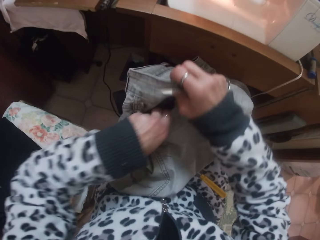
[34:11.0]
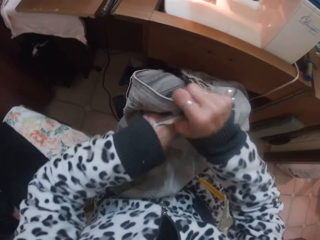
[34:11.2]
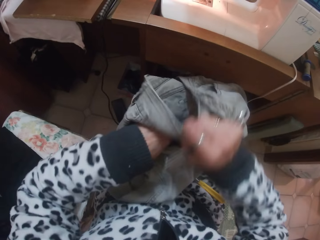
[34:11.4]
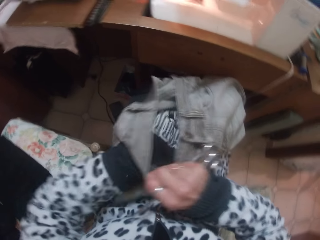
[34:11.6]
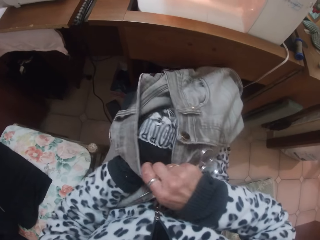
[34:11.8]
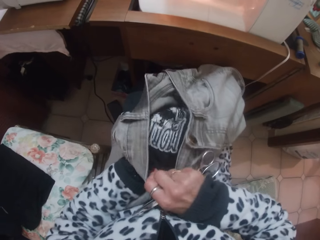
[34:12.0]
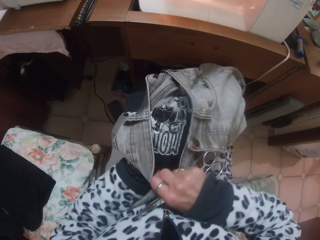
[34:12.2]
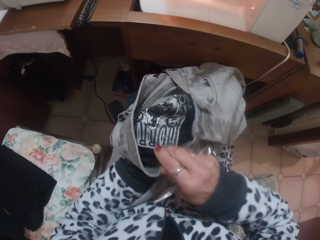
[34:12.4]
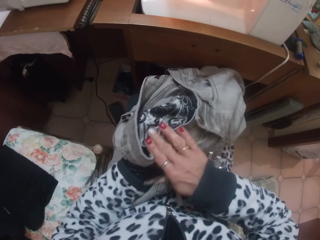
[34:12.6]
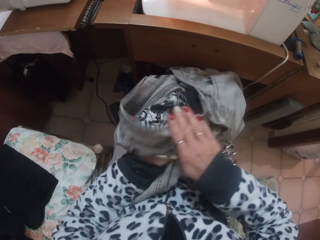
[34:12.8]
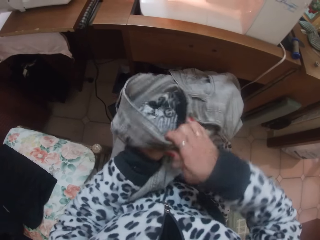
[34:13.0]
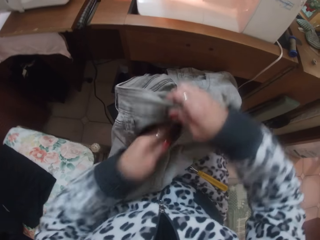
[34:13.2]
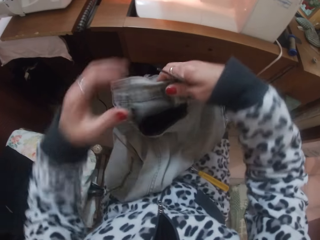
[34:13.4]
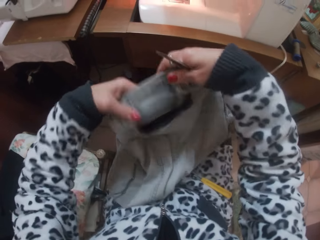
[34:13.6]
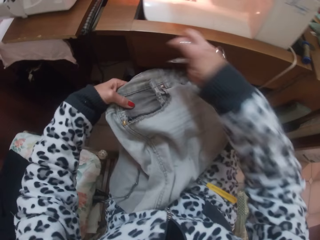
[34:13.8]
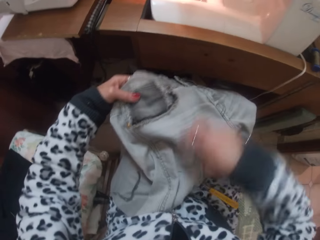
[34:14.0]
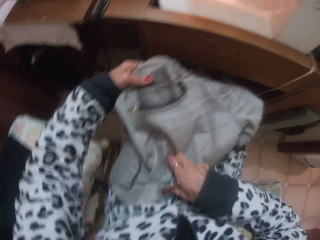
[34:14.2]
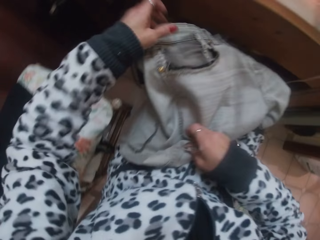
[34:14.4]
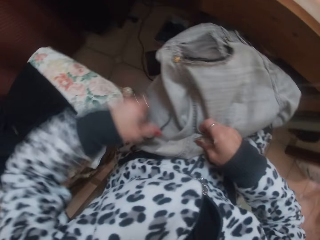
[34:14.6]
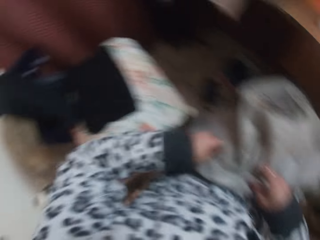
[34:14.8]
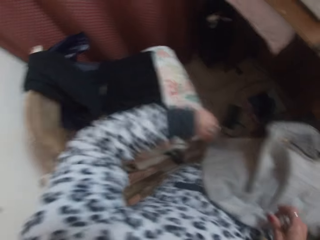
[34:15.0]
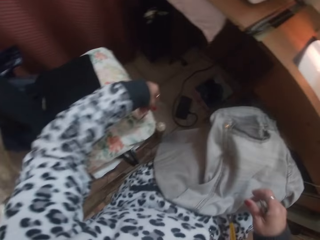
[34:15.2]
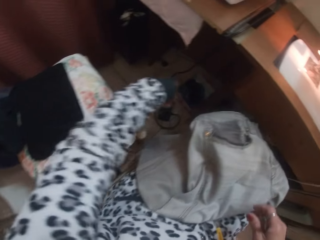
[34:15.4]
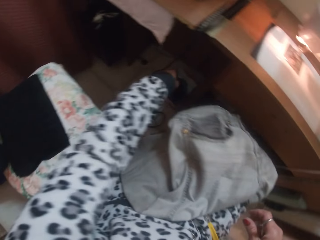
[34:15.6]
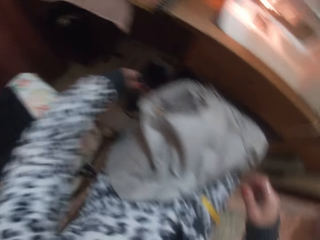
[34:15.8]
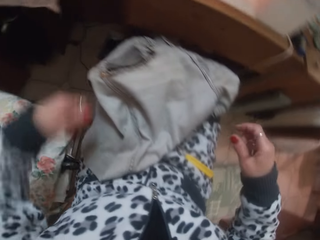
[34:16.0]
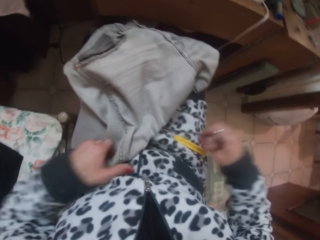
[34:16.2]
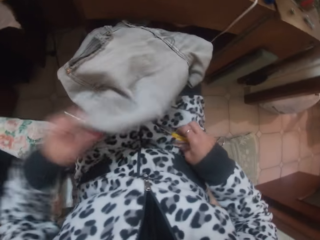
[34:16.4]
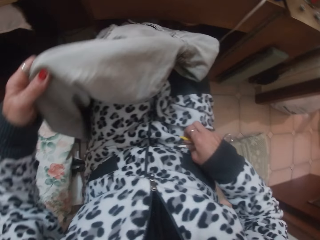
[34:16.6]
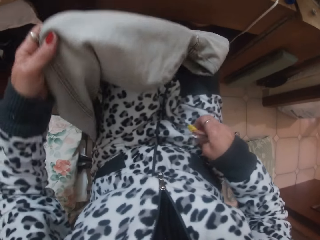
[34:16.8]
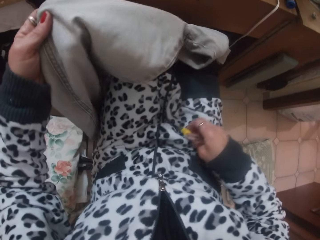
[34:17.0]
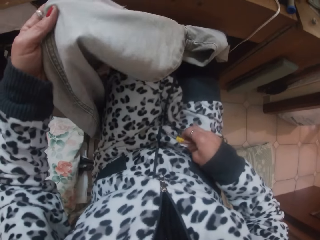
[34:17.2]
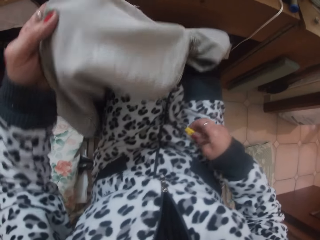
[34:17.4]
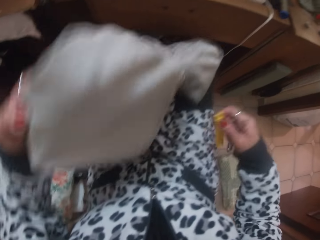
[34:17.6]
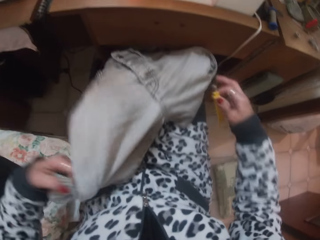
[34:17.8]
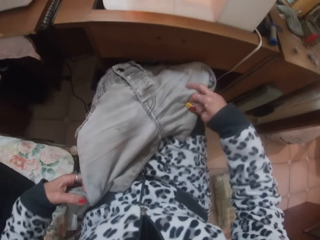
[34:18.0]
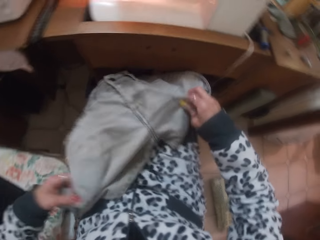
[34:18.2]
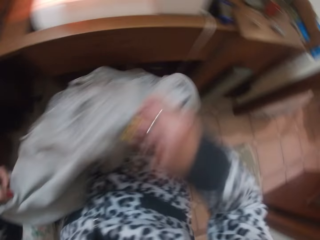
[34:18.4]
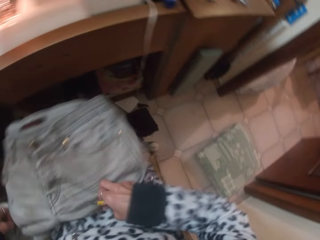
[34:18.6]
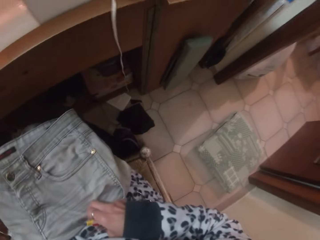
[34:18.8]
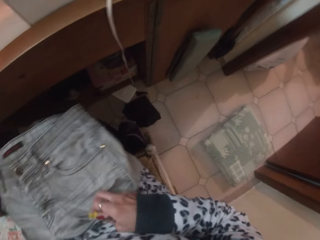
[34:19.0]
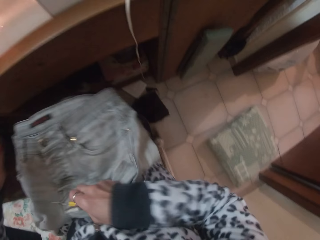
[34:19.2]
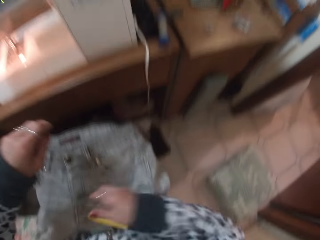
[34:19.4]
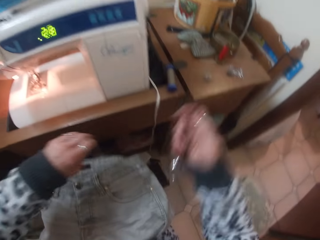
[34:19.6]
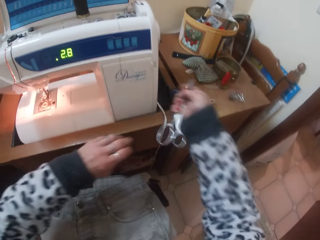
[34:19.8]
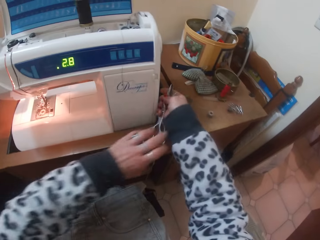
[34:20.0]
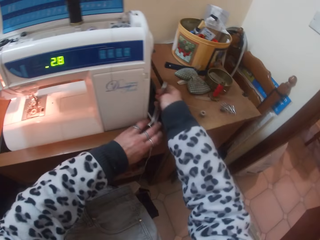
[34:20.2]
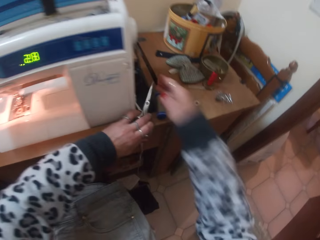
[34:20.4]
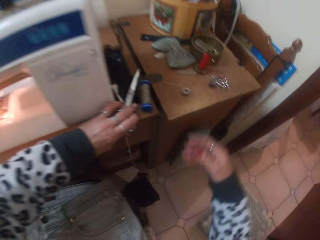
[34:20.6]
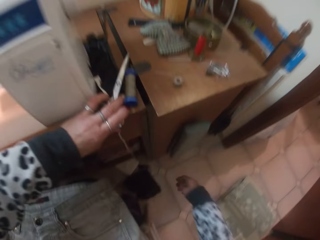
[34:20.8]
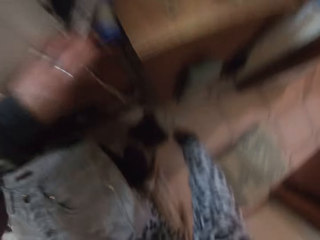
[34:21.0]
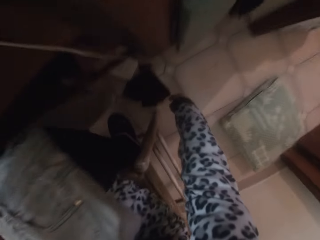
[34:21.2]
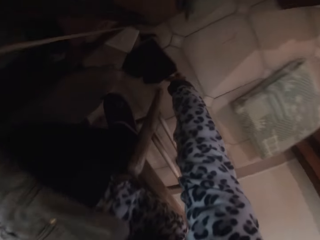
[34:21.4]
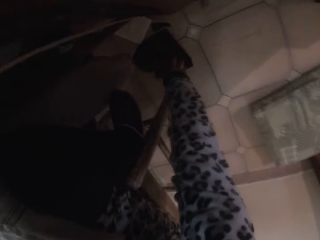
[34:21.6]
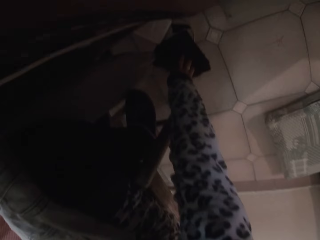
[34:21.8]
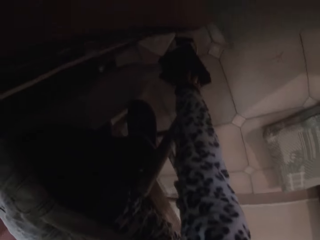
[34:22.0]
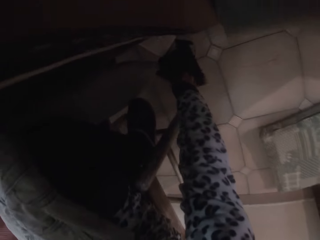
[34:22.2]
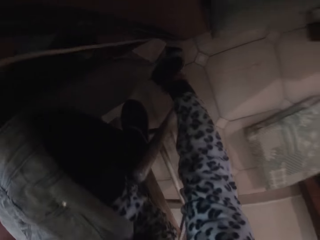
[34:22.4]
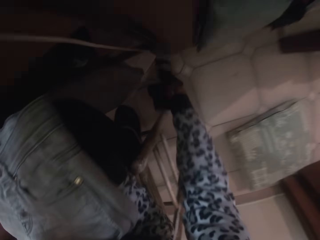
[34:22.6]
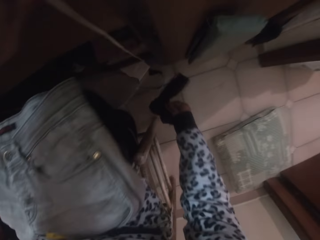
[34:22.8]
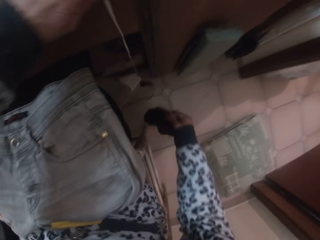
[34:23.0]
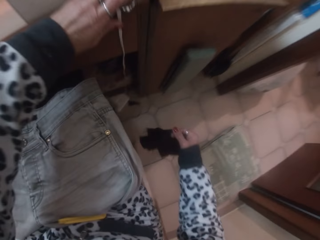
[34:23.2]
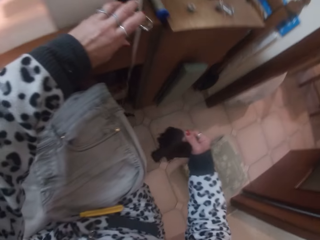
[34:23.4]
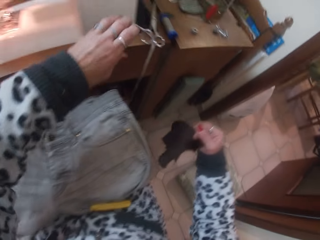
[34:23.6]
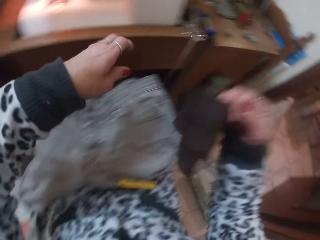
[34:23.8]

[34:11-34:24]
The camera wearer puts her hands on the pocket of the cloth. She picks up the thread looser on the trouser lying on her lap with her right hand. She adjusts the trouser with her hands. She checks the cloth. She drops the thread looser in her right hand on the trouser lying on her lap. She places the scissors in her hands on the table. She picks up a cloth from the ground with her right hand.

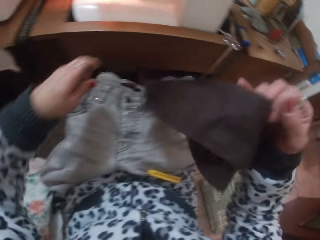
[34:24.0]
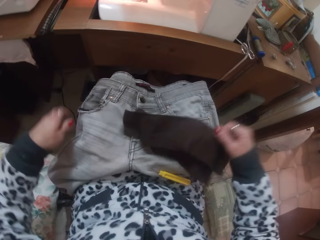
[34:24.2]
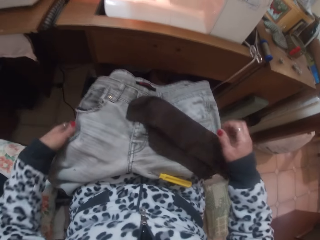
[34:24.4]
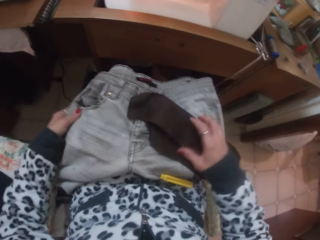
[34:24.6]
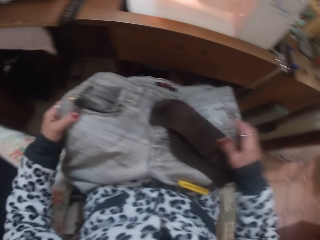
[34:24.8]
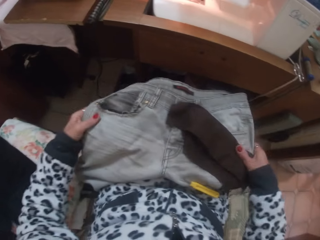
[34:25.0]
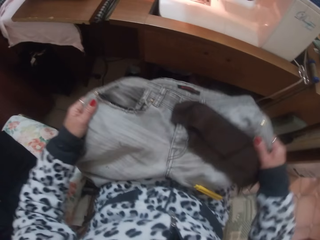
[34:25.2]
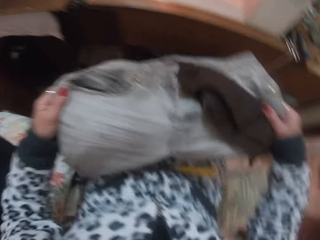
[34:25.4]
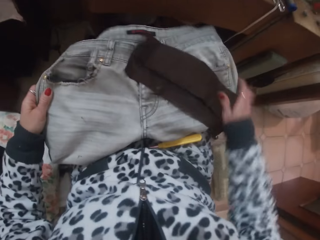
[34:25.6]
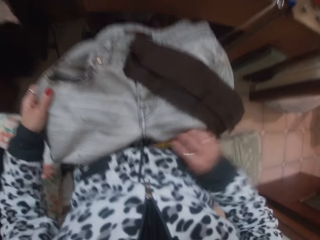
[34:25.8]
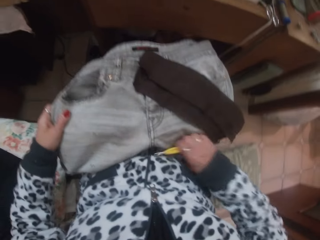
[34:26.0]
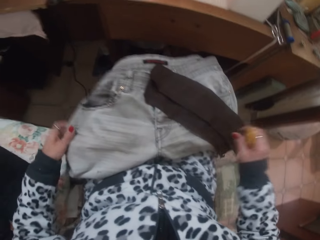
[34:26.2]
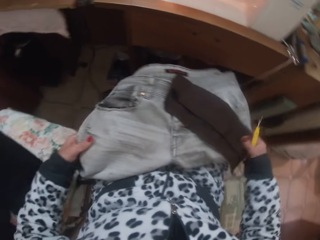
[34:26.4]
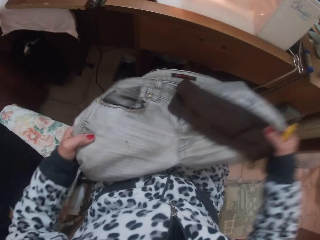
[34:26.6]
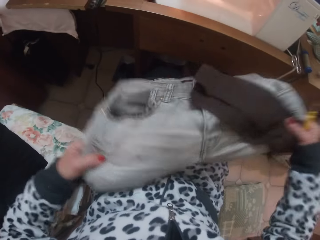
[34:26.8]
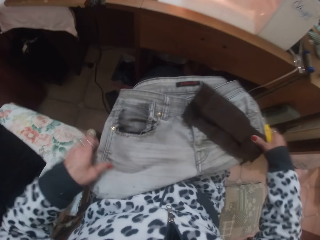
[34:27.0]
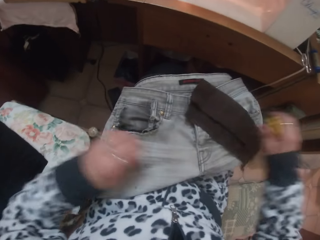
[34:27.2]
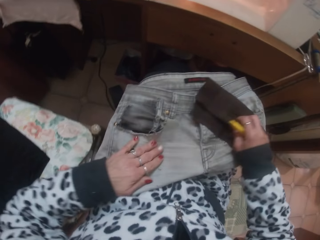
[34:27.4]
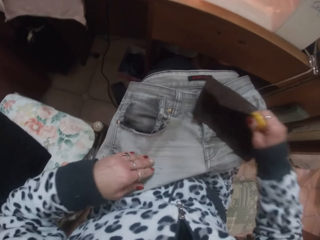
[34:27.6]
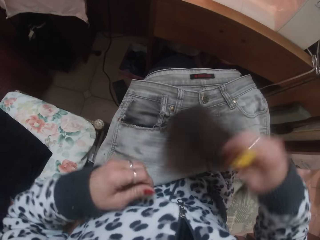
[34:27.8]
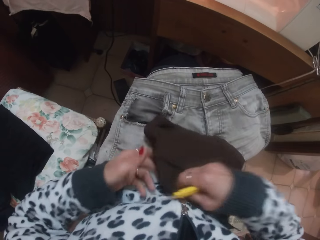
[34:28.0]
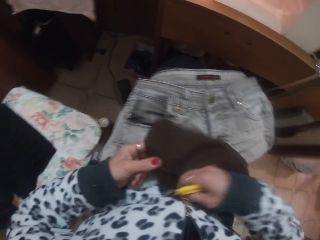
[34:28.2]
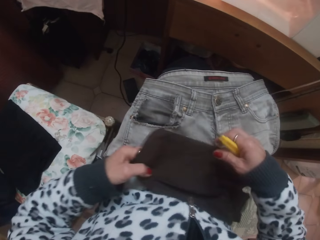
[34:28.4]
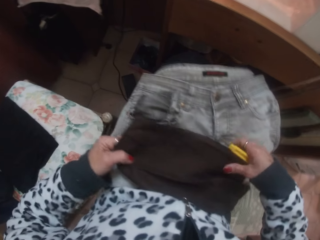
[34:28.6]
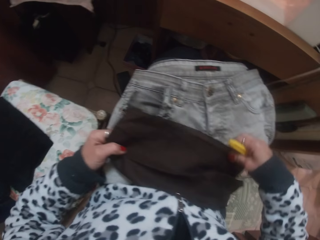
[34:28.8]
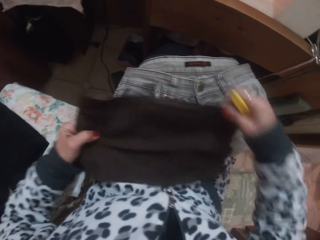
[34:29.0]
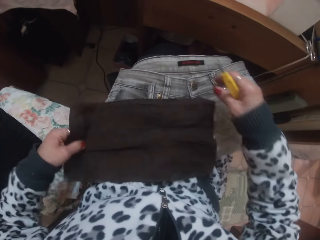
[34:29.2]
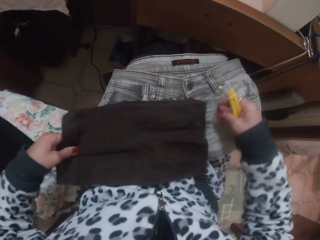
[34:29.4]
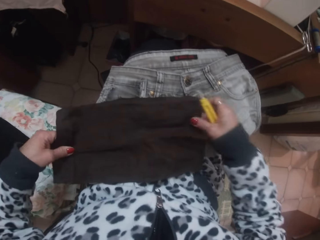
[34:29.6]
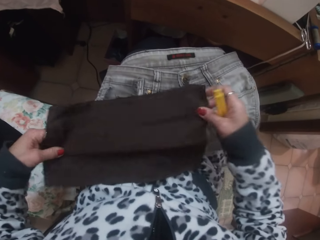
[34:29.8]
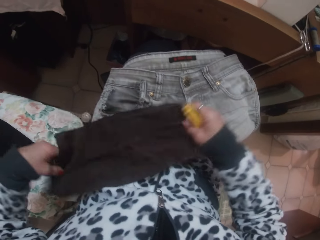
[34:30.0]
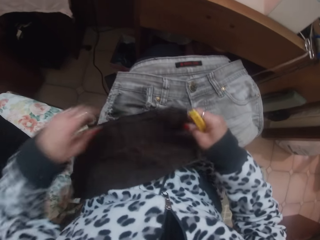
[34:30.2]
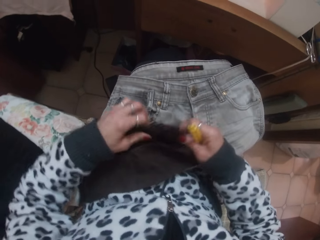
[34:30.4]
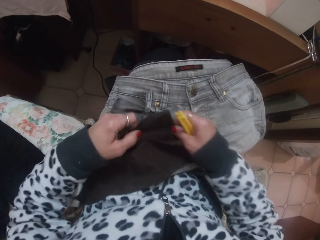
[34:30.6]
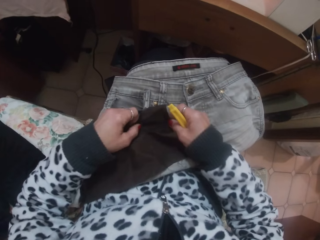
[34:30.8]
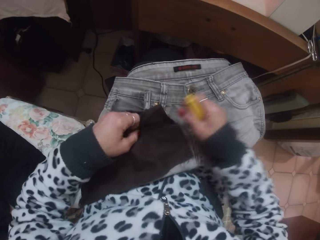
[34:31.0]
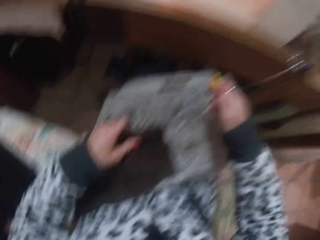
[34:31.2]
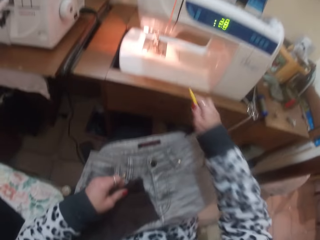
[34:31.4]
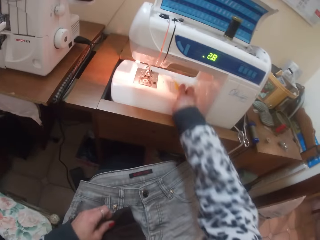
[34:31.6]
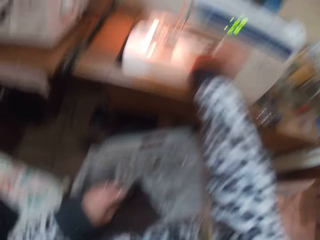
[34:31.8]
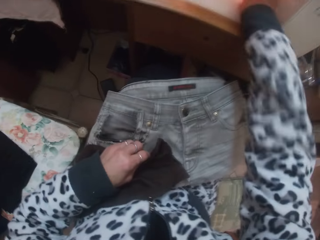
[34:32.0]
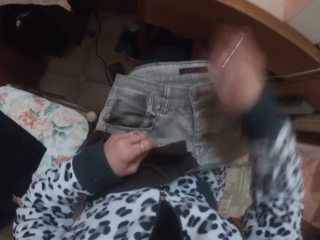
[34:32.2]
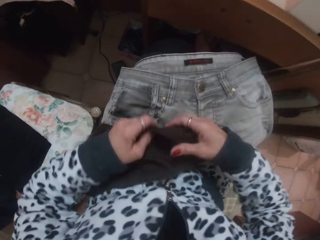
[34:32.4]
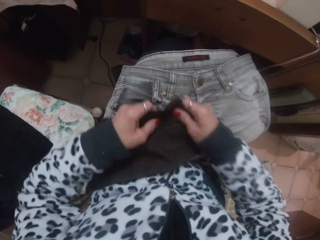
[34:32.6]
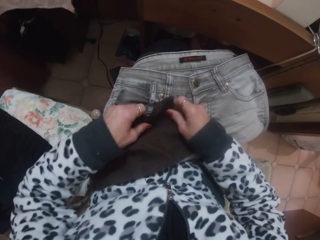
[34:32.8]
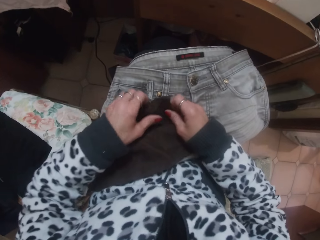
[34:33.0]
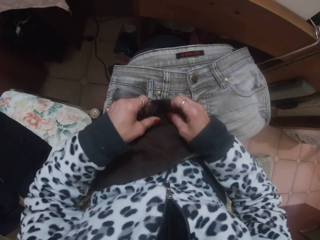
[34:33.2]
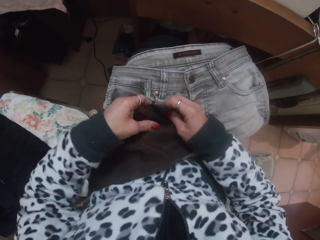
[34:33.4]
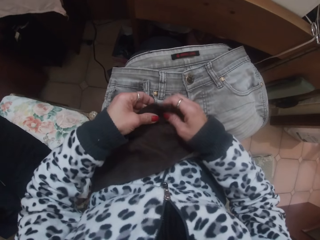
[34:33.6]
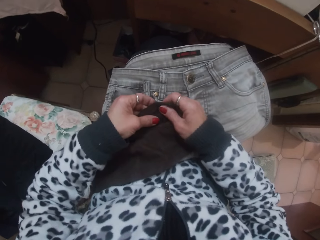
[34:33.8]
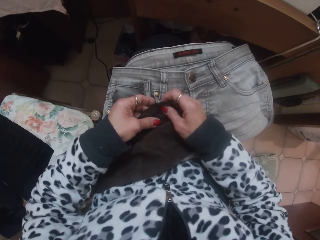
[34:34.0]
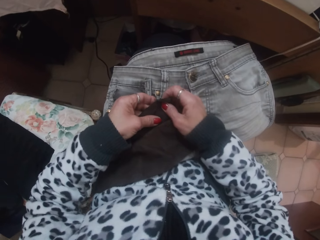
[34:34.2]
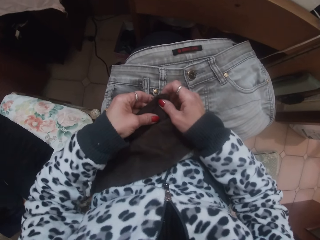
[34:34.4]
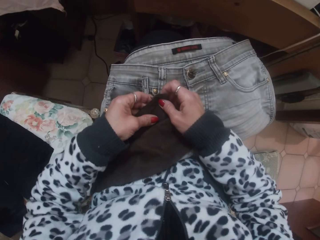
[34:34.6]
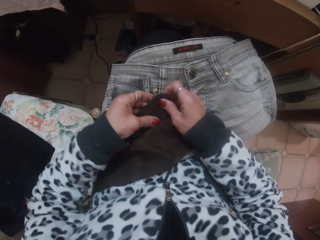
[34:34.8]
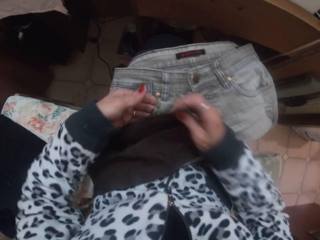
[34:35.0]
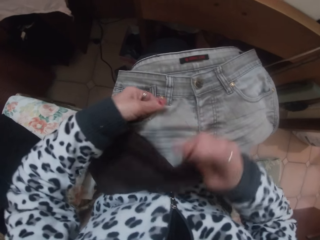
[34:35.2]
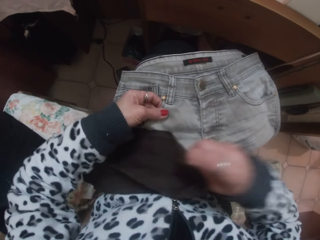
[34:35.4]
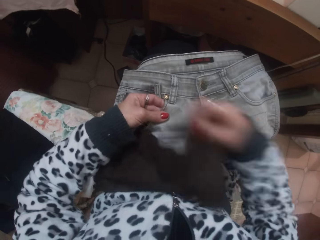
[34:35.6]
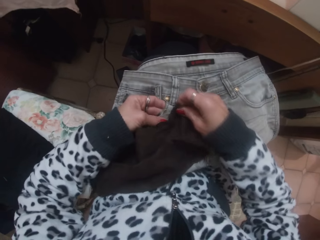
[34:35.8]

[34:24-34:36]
The camera wearer places the cloth in her right hand on the trouser lying on her lap. She picks up the thread looser on the trouser lying on her lap with her right hand. She places the thread looser in her right hand on an electric sewing machine.
